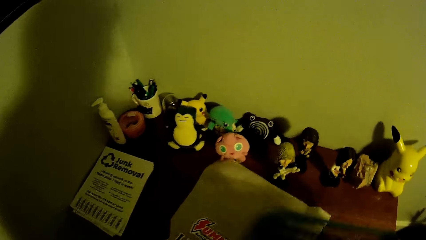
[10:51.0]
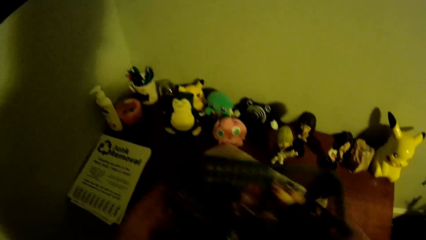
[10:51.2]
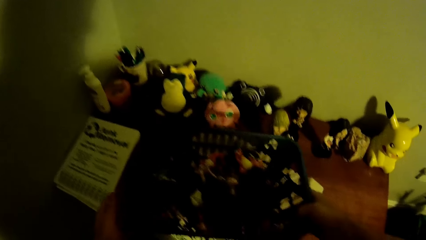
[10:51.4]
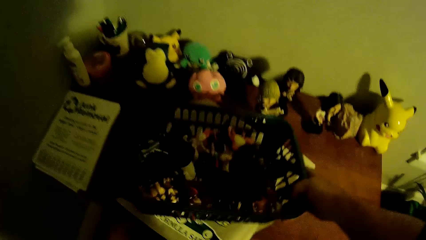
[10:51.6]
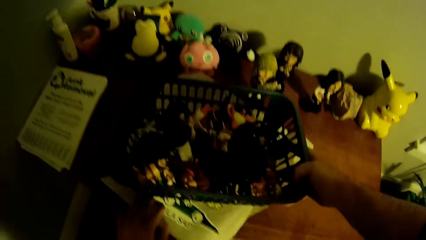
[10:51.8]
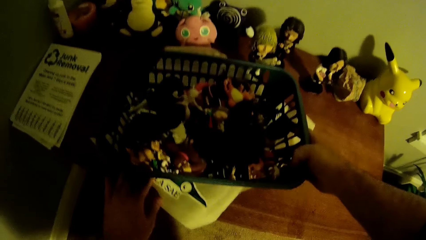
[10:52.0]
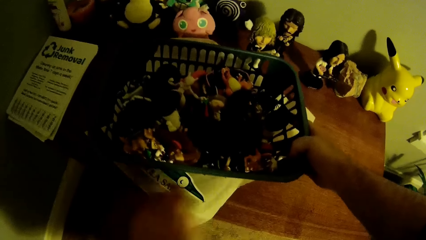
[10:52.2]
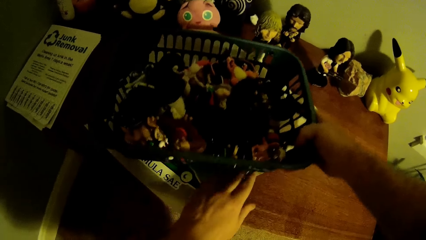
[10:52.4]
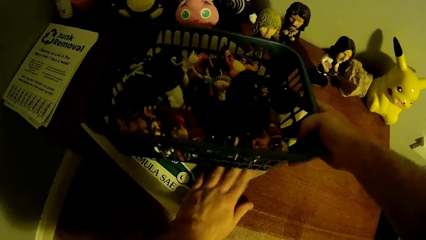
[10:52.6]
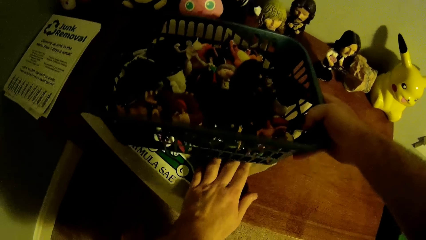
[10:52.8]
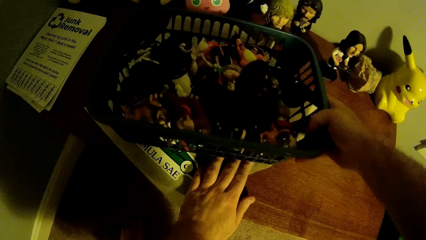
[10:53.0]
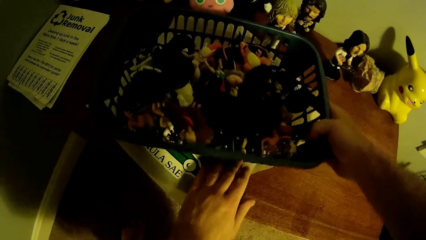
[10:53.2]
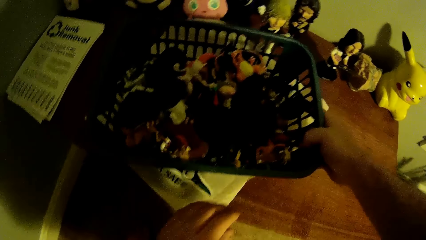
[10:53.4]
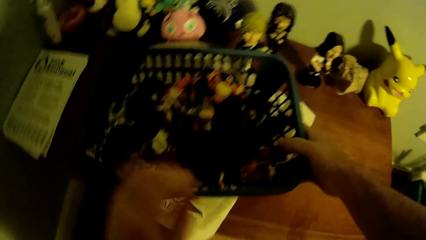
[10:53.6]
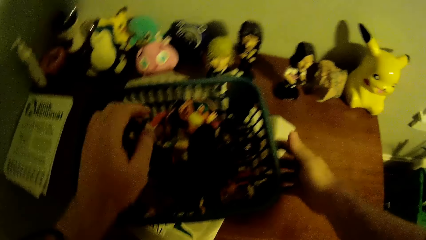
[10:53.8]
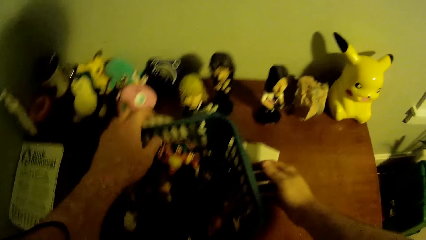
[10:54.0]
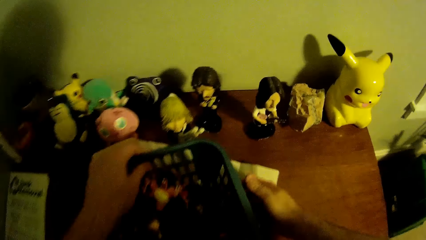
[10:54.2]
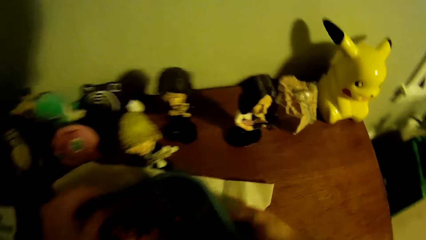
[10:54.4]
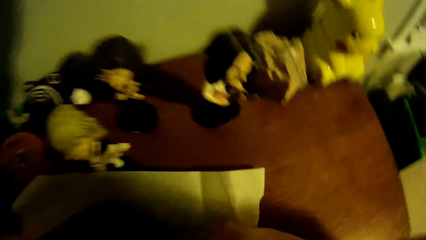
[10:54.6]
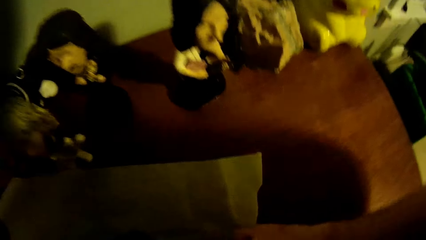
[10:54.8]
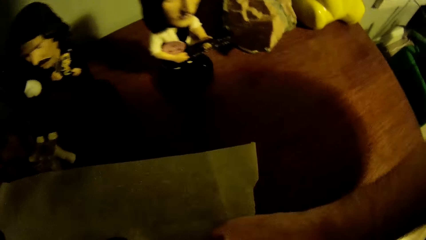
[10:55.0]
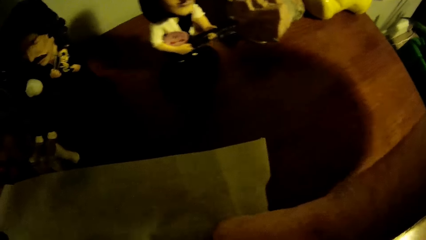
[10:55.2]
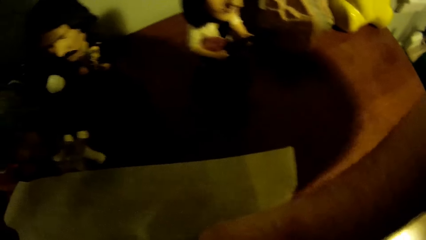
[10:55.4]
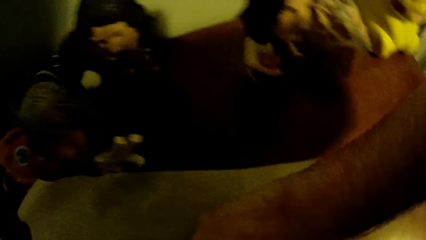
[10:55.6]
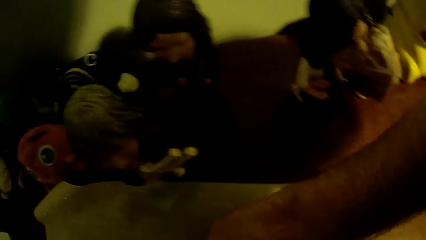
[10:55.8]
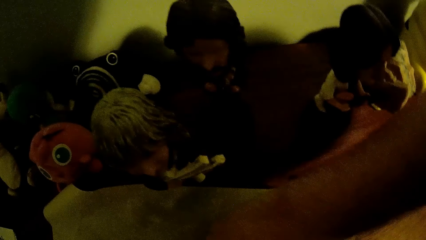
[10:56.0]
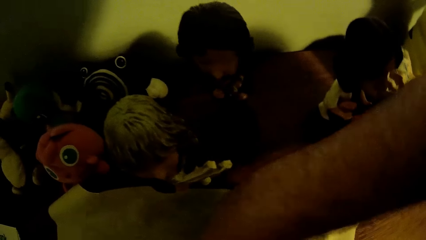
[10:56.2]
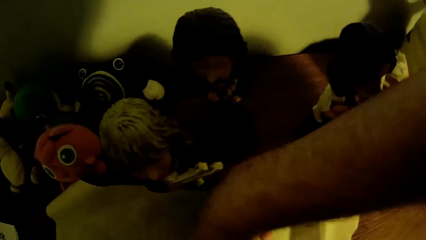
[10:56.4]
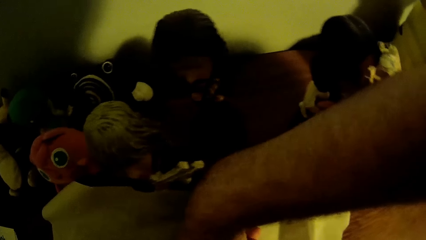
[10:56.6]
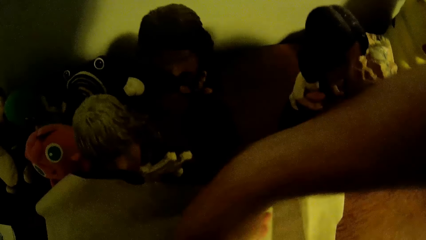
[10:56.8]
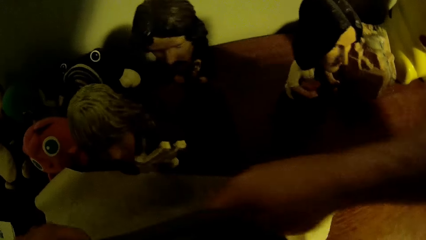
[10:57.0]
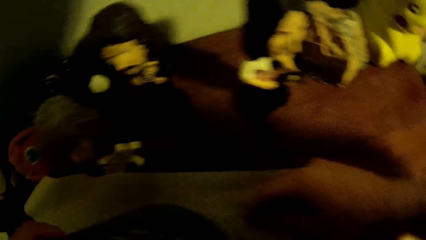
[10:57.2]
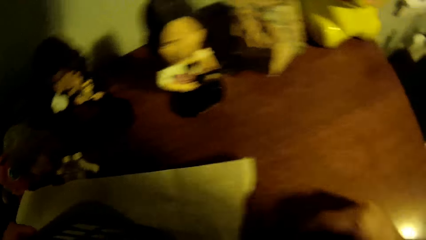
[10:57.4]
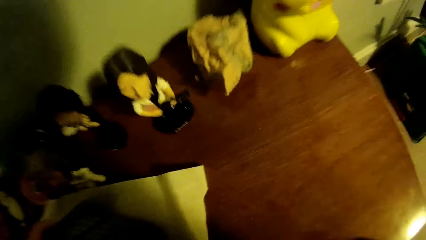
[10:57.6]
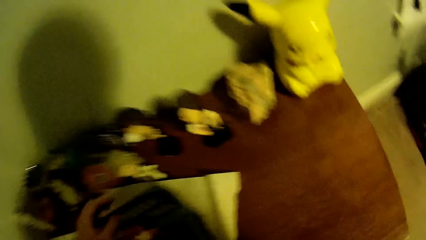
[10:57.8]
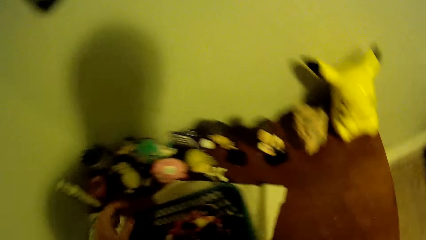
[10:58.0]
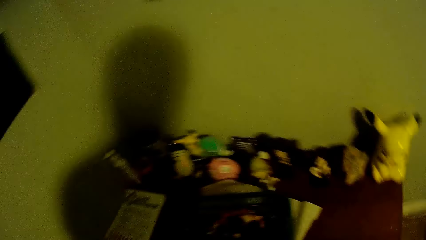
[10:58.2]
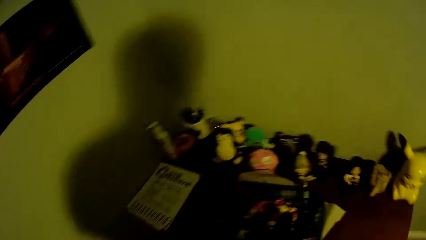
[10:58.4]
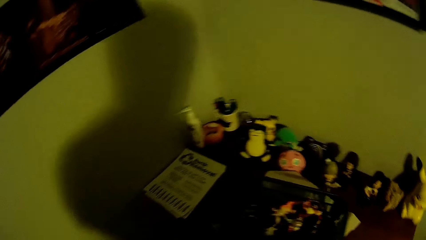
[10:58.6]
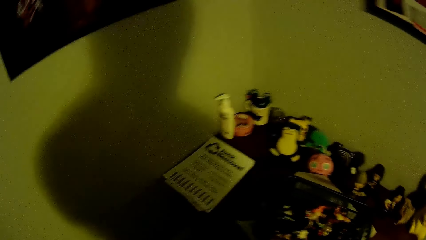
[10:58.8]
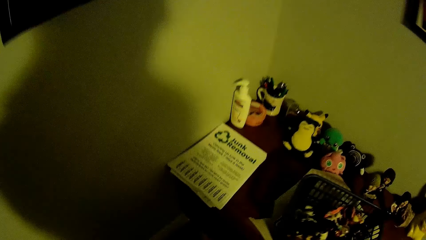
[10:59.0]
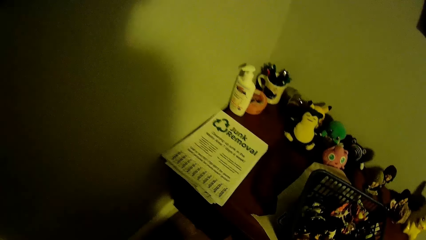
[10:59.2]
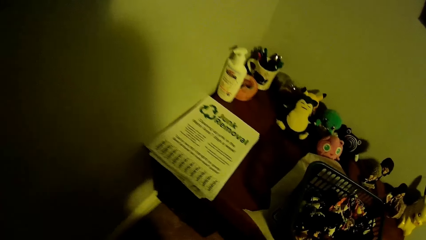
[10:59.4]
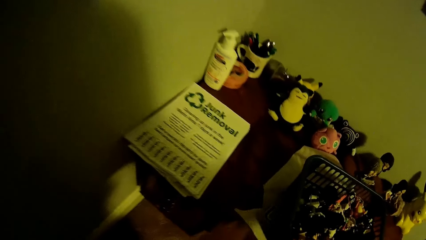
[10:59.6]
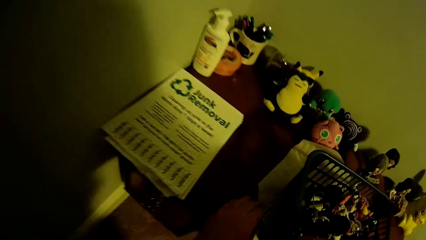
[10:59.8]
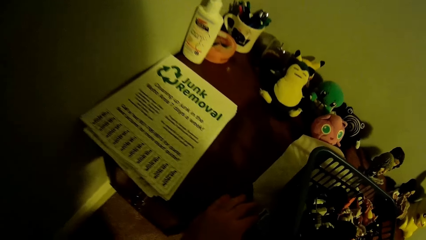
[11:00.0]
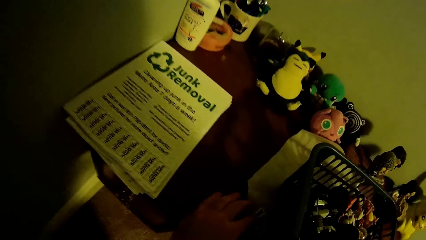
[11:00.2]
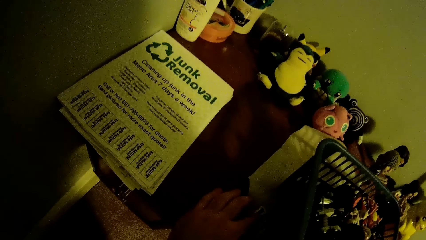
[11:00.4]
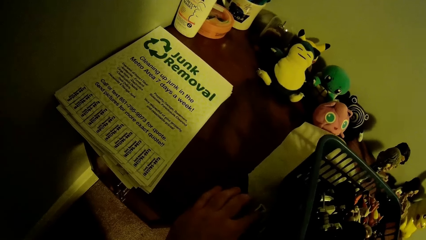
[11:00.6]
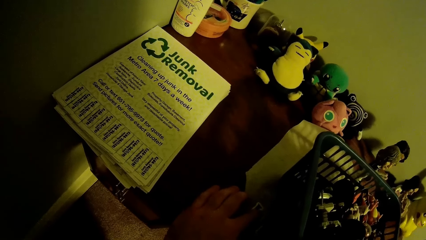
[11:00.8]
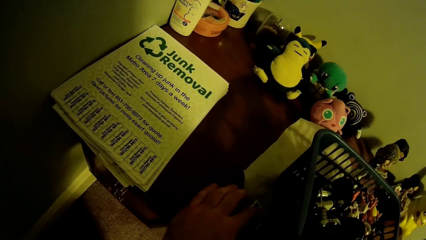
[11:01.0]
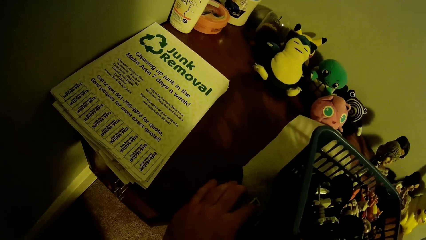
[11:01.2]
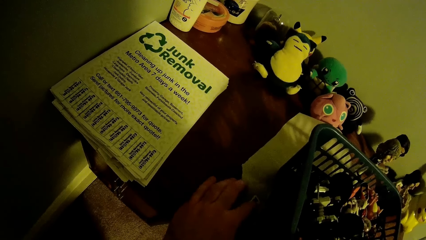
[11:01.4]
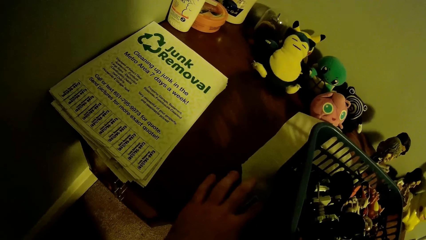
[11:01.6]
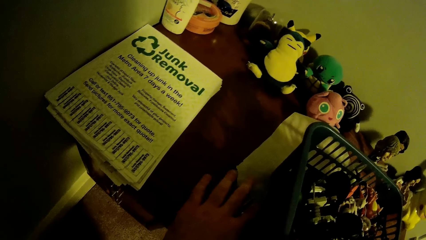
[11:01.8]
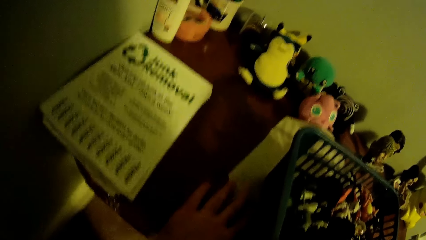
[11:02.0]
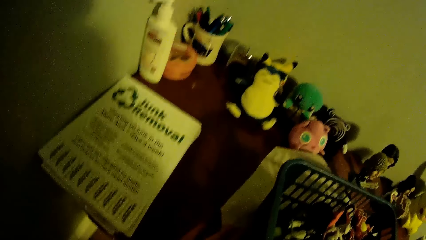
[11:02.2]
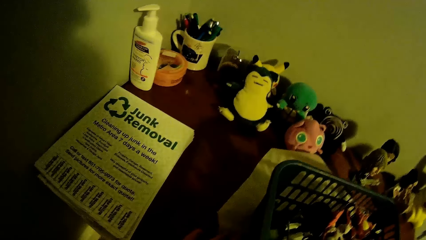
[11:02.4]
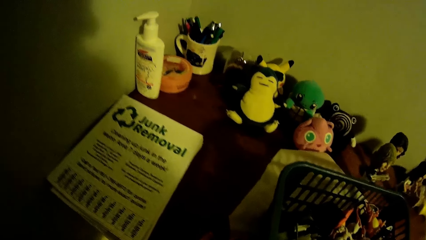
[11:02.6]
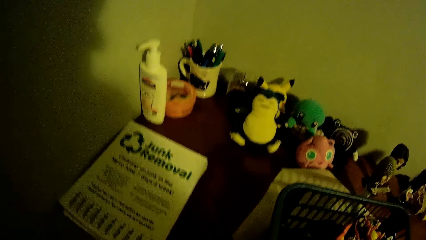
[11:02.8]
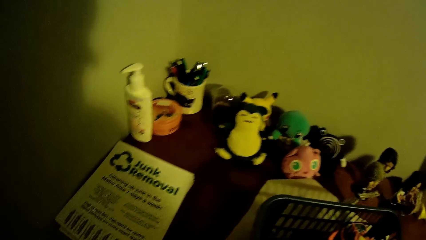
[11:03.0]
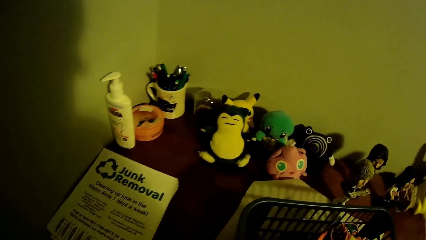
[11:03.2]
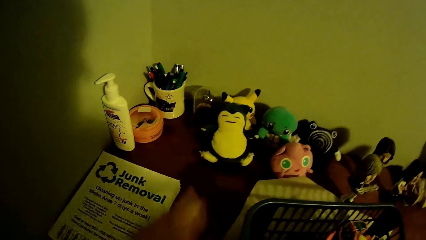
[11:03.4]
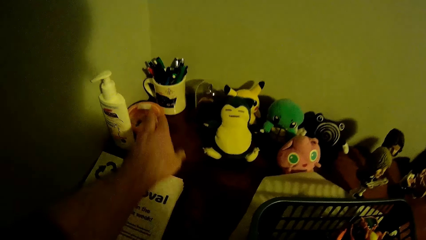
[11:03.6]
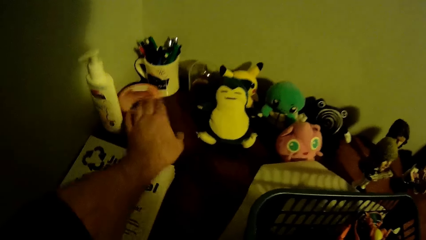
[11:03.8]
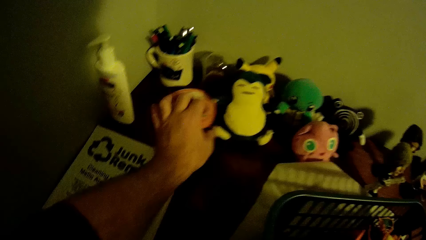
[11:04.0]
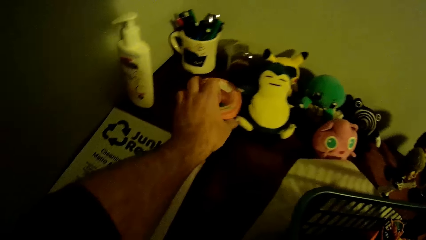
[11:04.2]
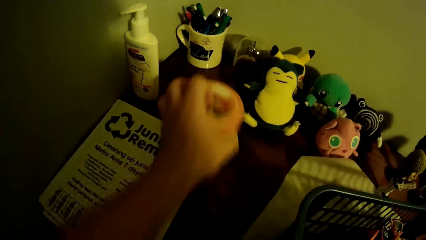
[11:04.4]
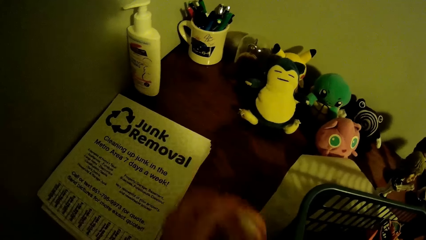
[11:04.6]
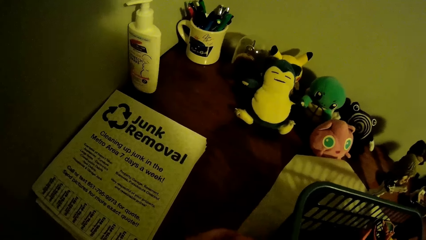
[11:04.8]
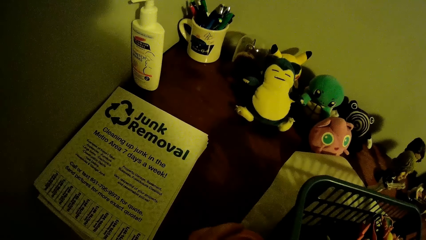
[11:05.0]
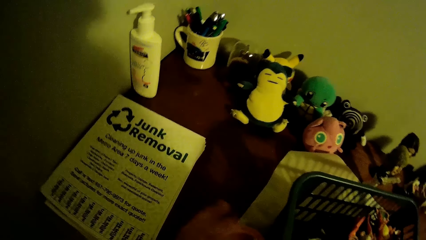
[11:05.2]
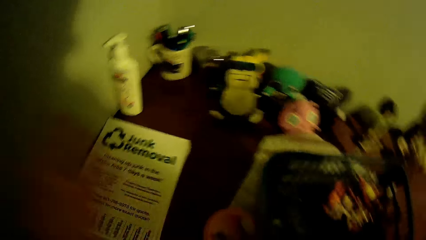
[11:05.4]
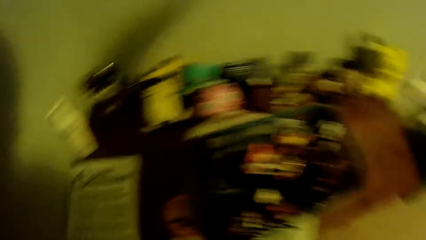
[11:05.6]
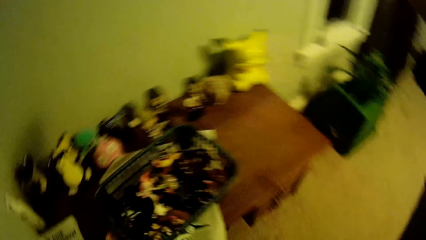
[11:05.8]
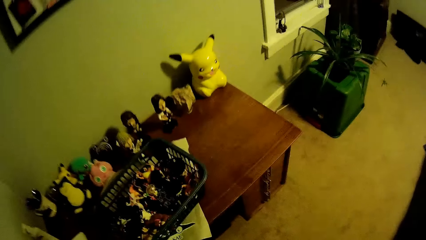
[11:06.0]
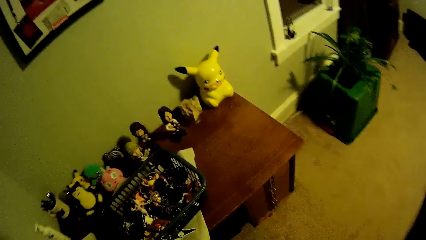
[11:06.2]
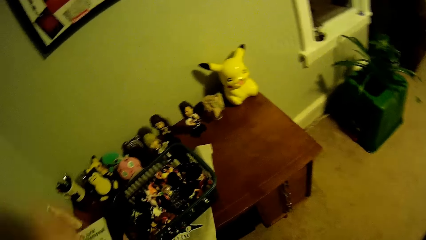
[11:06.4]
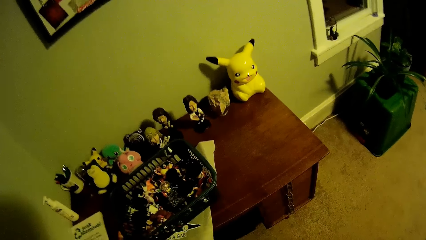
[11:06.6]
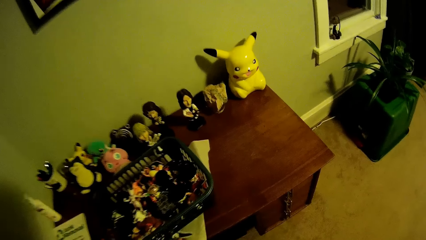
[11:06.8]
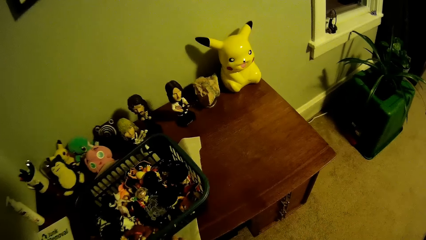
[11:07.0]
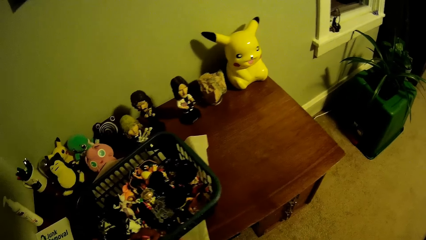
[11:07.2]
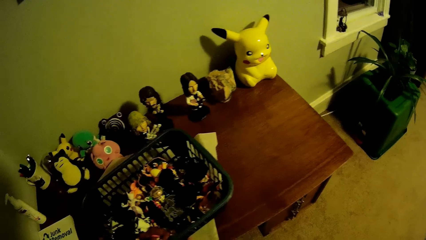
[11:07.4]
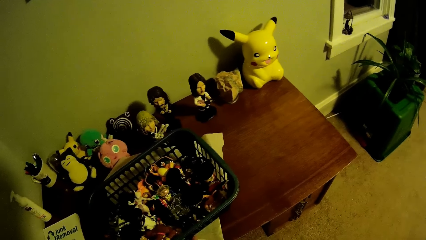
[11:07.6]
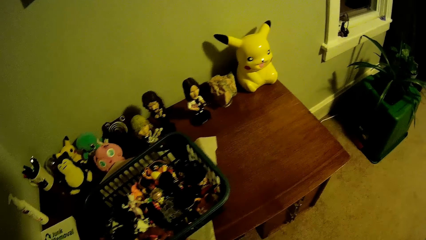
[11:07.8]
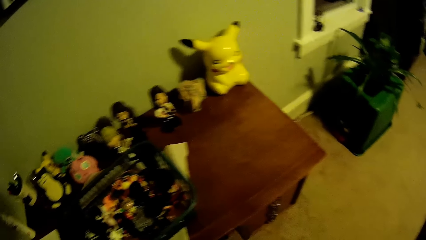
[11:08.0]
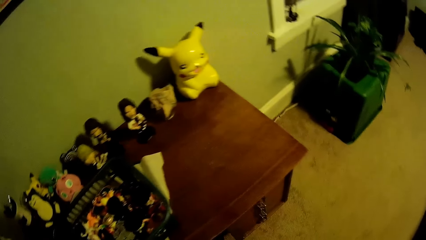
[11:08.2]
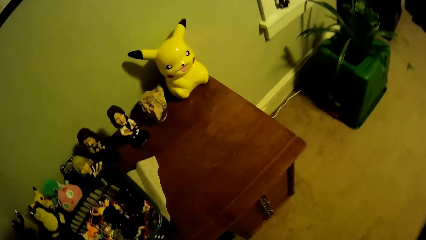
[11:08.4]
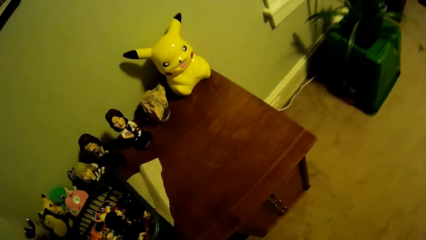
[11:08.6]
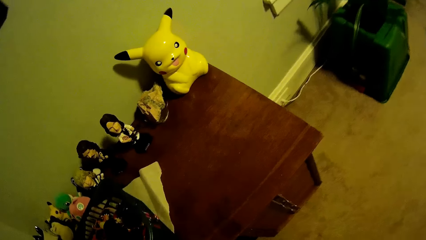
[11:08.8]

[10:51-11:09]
The camera wearer takes the basket. They put the basket on top of the paper. They touch the sticker on the paper. They pick the container and put the container on top of the paper. They put their hand up.
